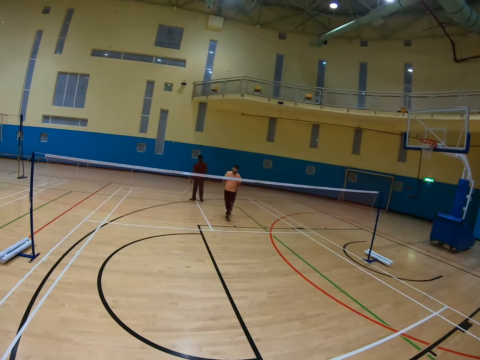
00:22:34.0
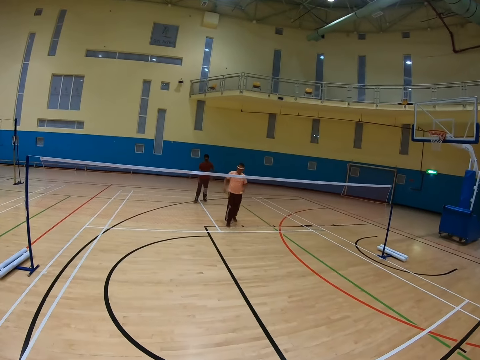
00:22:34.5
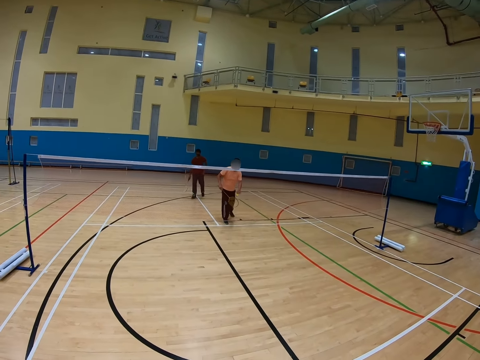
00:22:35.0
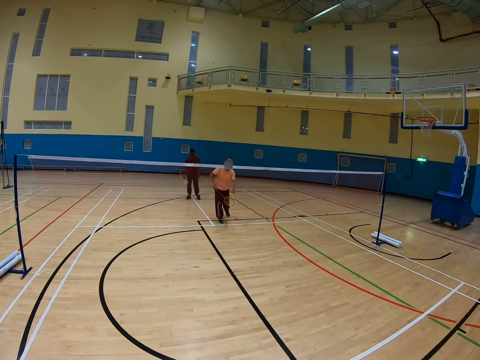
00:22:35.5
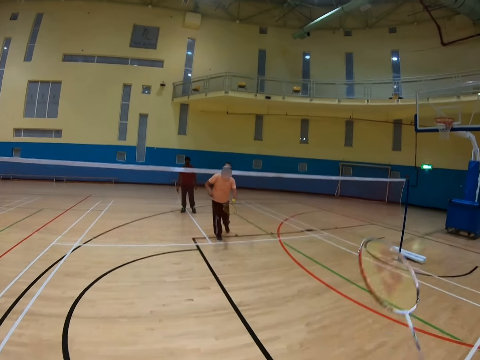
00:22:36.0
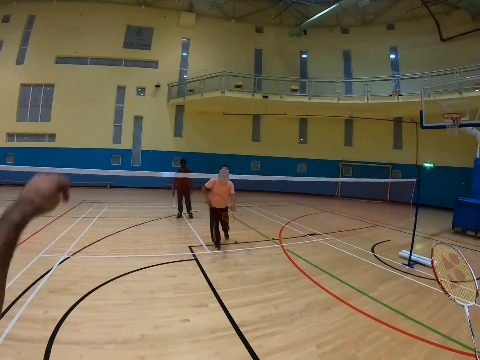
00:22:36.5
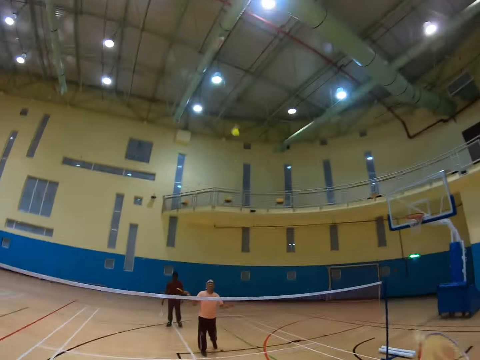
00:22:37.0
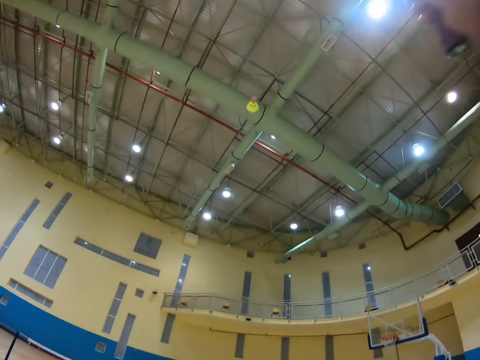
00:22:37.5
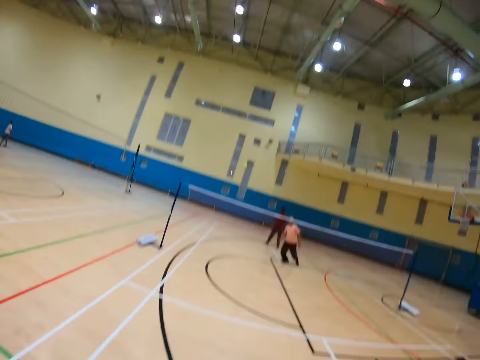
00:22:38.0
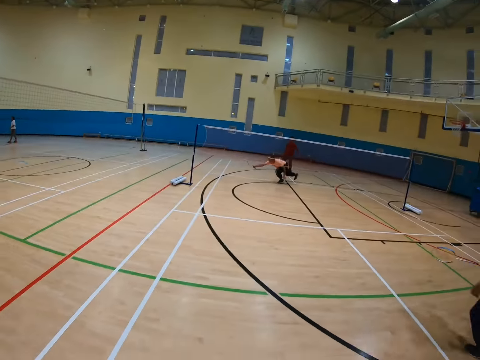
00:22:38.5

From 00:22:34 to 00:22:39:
A man hits a shuttlecock. The camera wearer hits the shuttlecock.

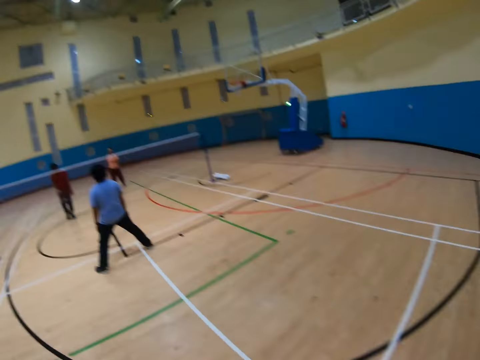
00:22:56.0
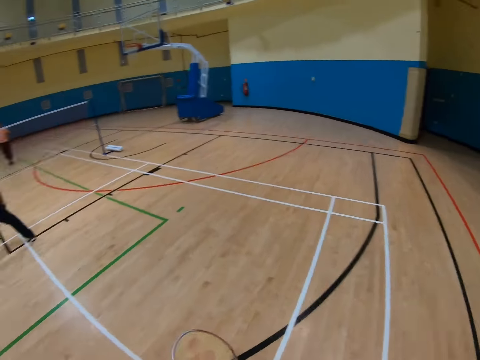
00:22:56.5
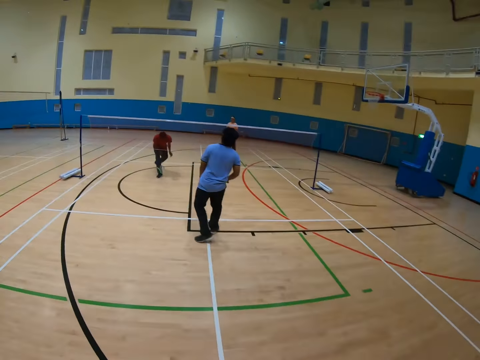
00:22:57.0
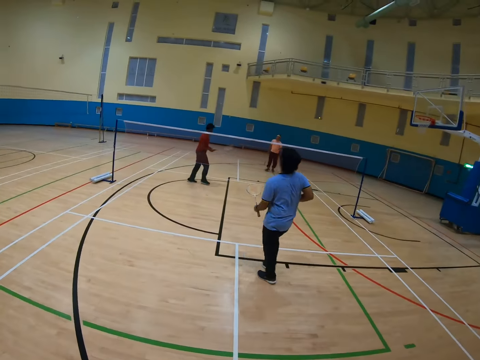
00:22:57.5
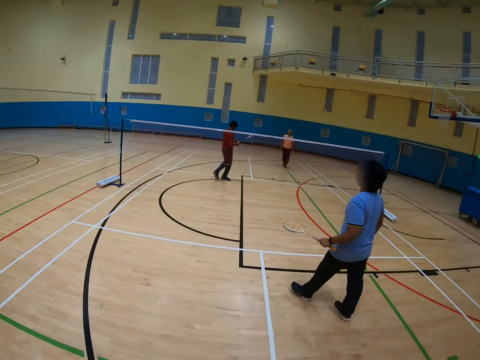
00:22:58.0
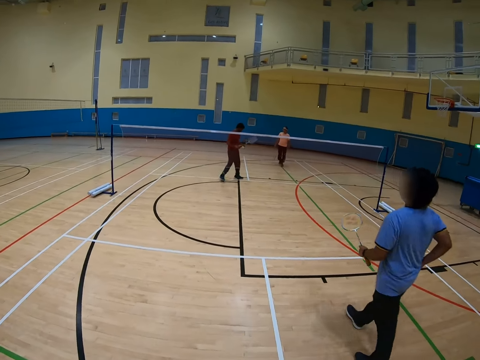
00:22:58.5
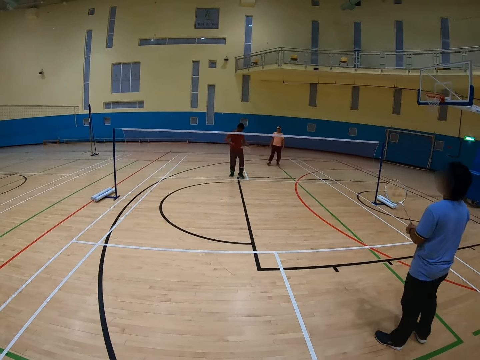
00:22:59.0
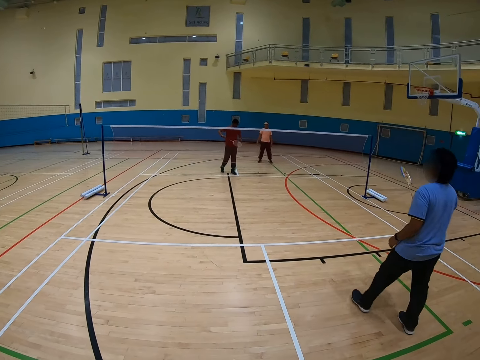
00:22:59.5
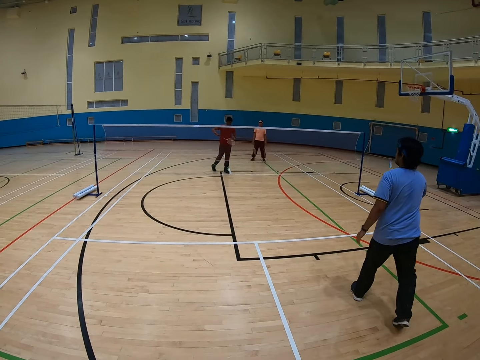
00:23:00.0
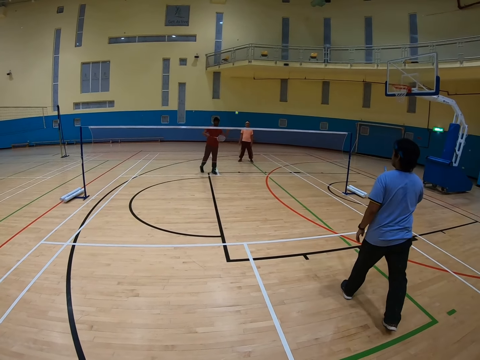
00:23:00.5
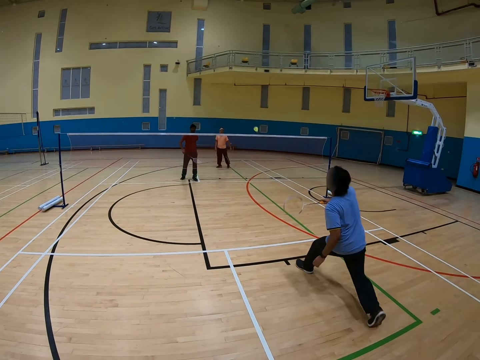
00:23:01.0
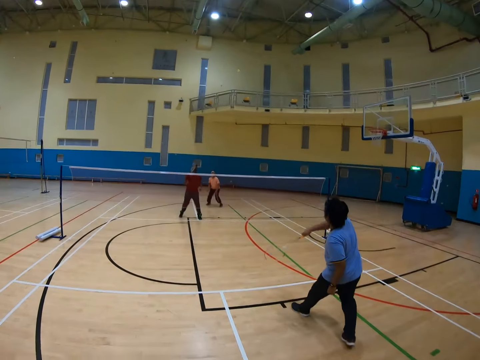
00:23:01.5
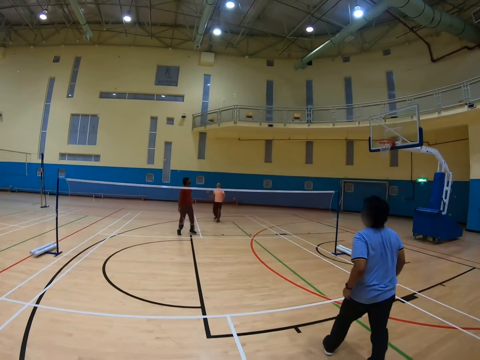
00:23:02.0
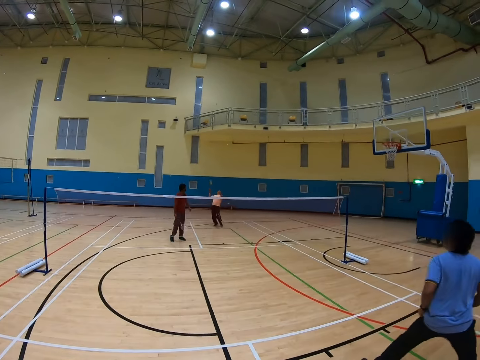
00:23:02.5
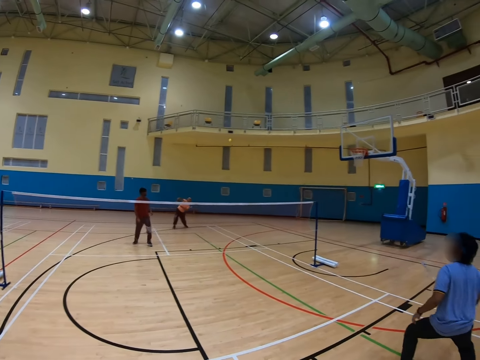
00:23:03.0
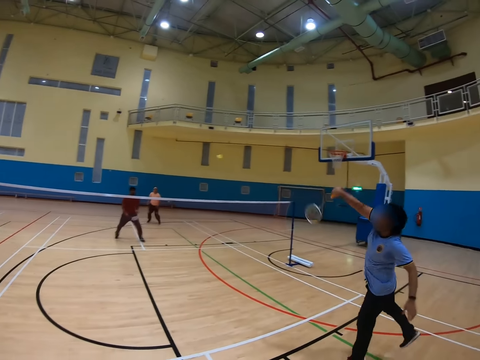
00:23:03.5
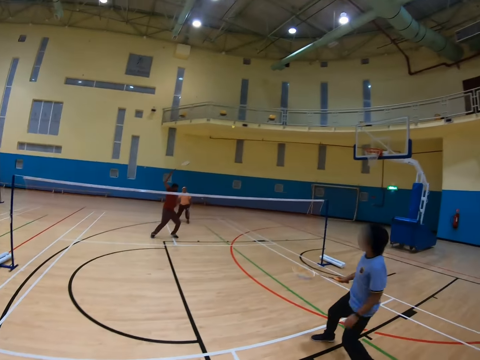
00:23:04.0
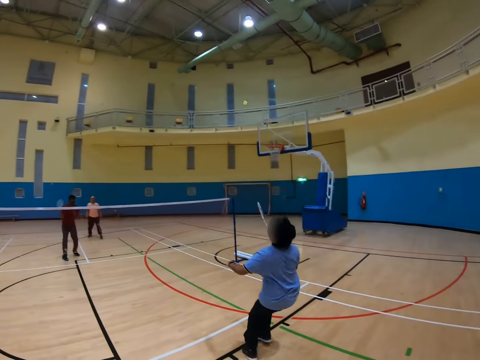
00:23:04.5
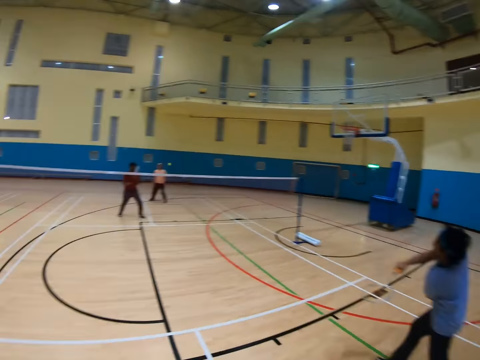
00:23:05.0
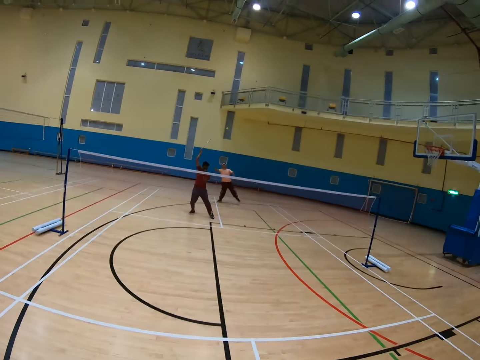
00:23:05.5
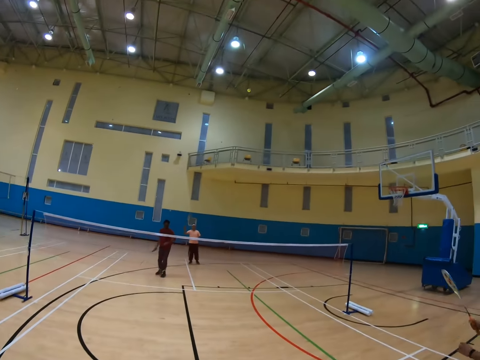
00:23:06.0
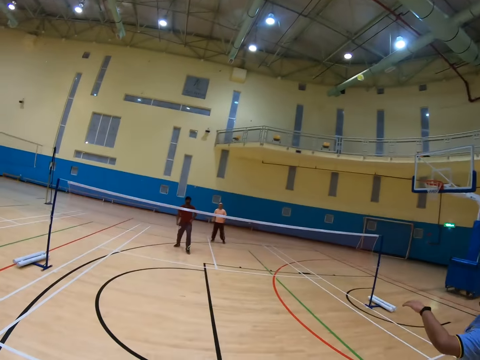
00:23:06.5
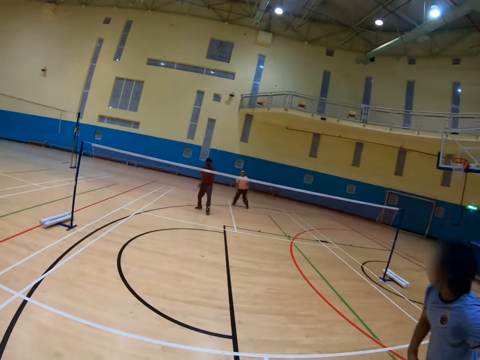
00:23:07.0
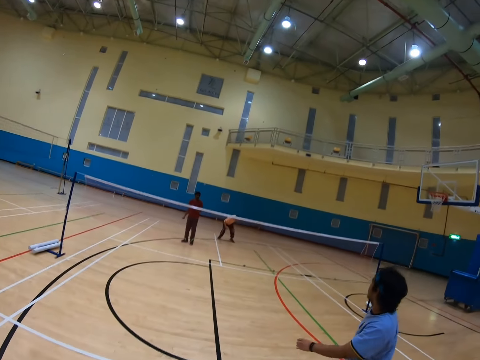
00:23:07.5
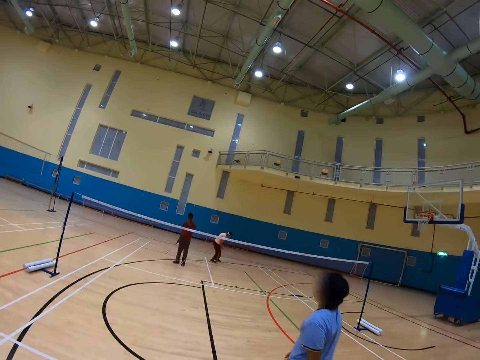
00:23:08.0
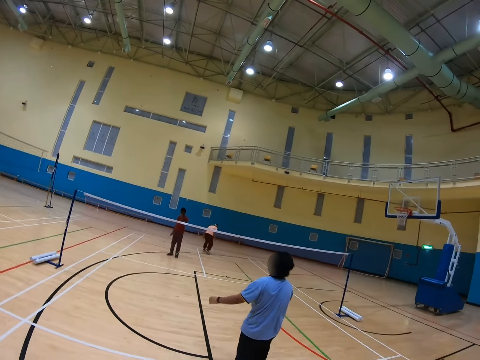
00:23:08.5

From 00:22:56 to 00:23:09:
A man picks the shuttlecock. The man hits the shuttlecock. The camera wearer plays badminton. Another man hits the shuttlecock. A third man hits the shuttlecock. The second man hits the shuttlecock. The first man hits the shuttlecock. The second man hits the shuttlecock. The third man hits the shuttlecock. The second man hits the shuttlecock.

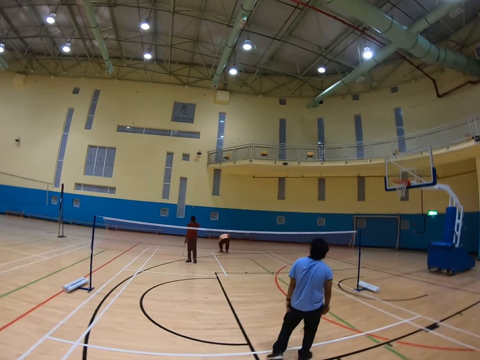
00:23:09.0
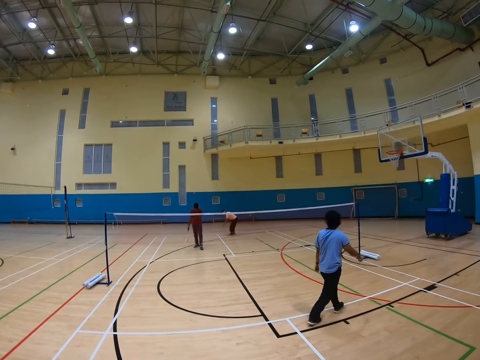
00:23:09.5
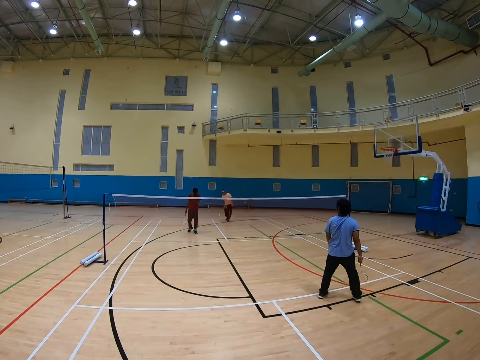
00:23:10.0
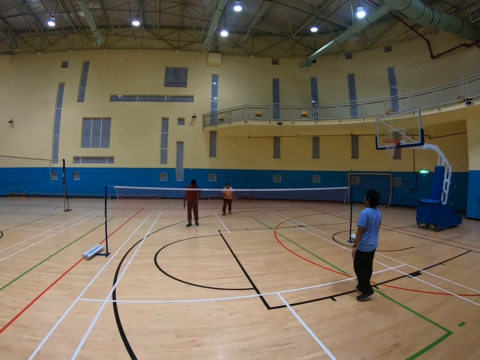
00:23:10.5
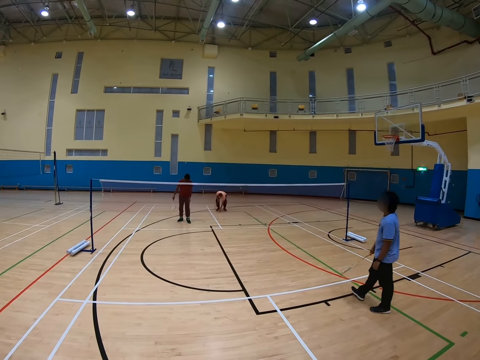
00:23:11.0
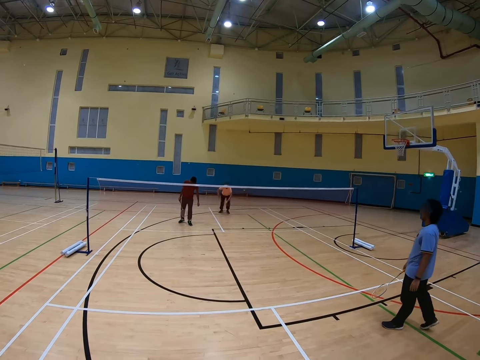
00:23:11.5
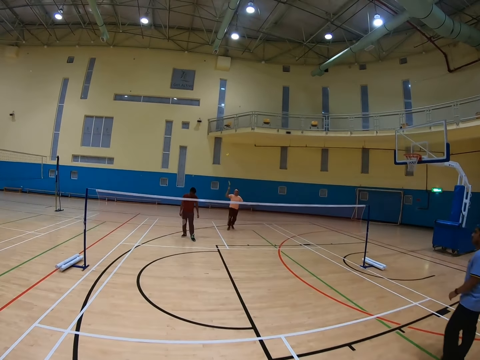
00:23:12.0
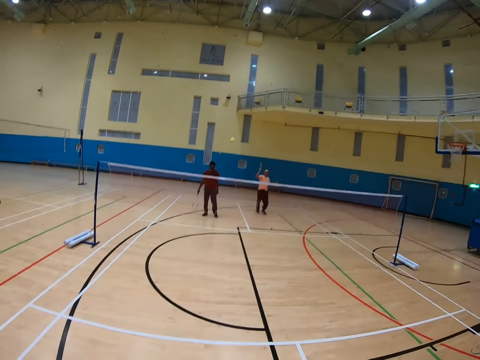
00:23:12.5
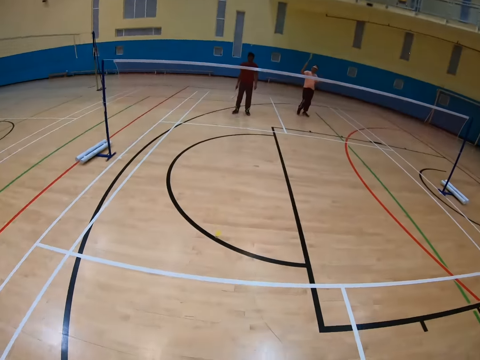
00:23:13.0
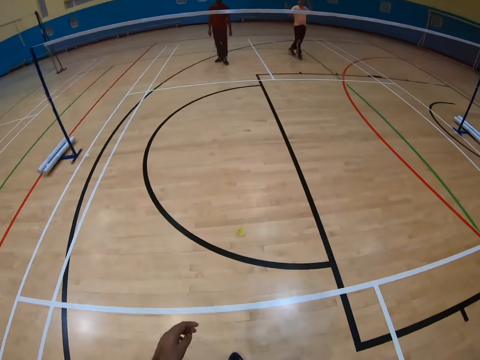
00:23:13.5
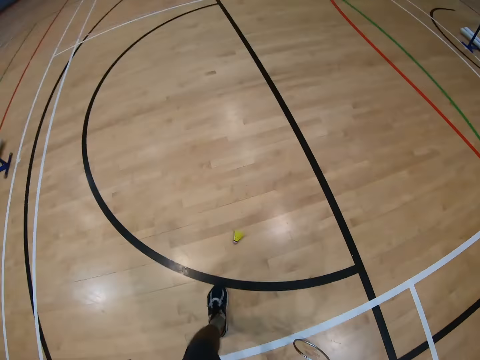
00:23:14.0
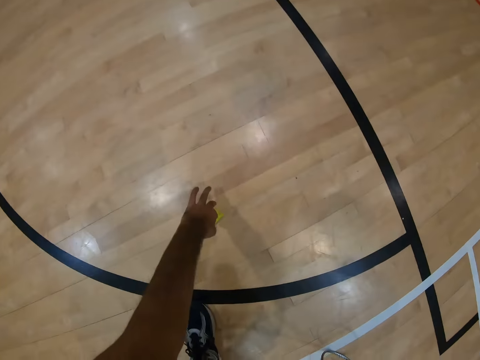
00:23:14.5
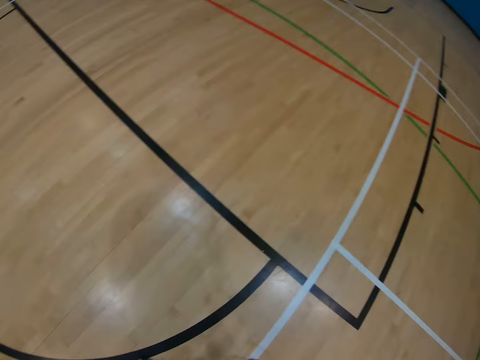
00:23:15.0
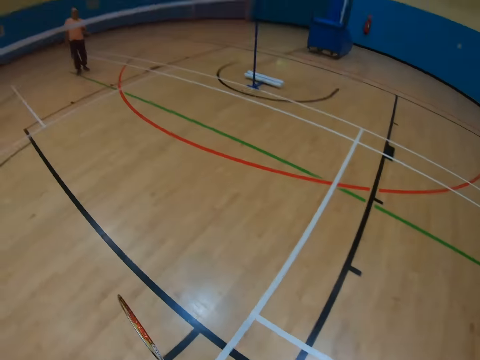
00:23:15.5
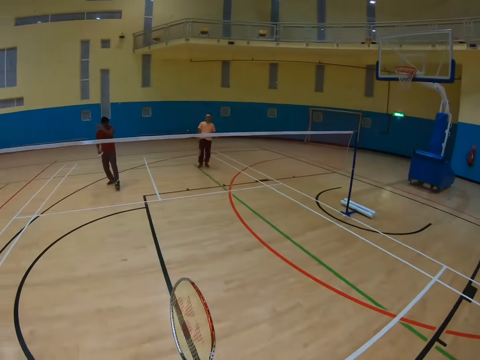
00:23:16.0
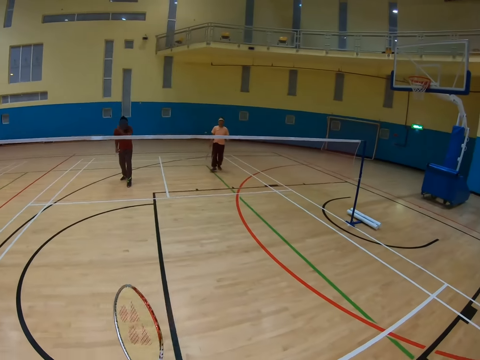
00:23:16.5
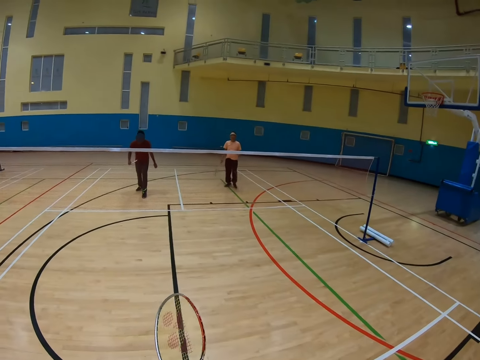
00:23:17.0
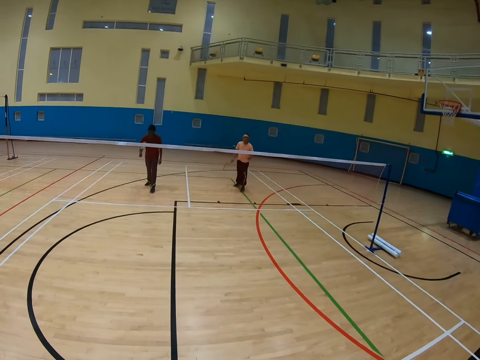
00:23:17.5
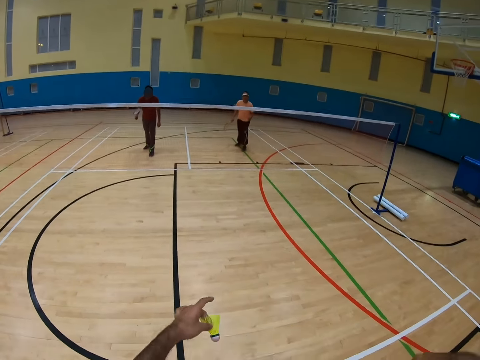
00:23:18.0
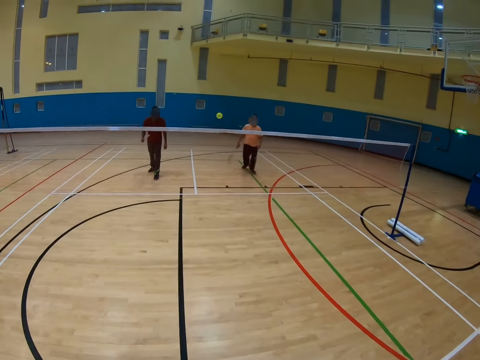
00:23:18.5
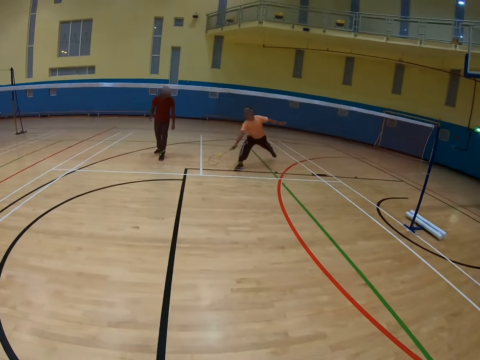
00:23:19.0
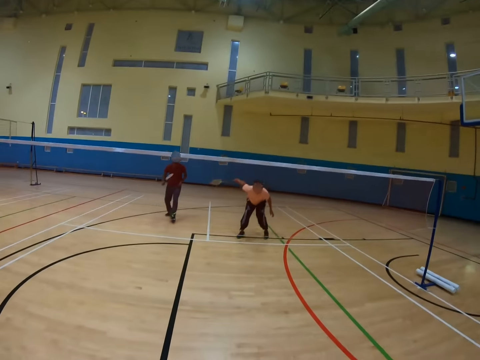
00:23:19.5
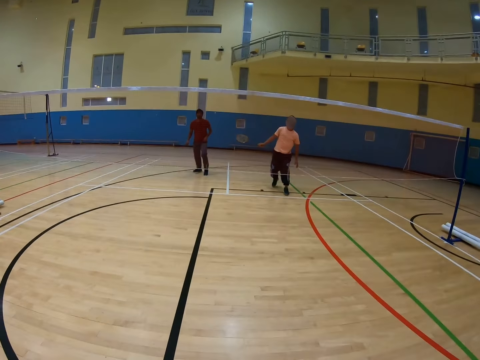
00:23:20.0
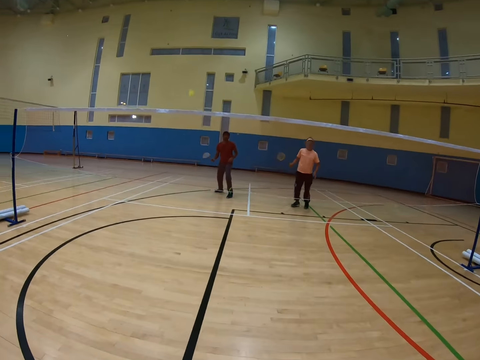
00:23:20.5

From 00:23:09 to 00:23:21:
A man picks the shuttlecock. The camera wearer picks the shuttlecock. They play badminton. They hit the shuttlecock. The man hits the shuttlecock.
